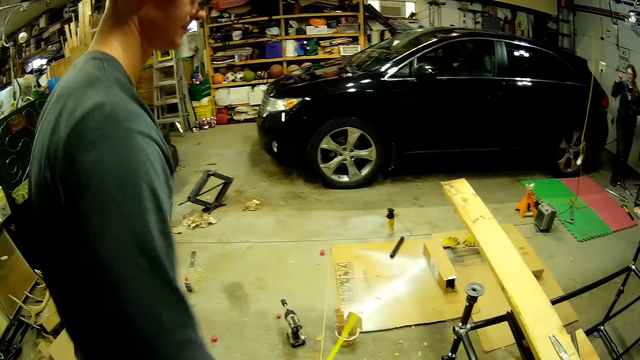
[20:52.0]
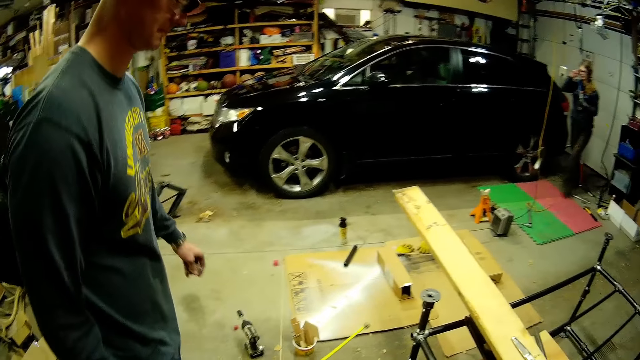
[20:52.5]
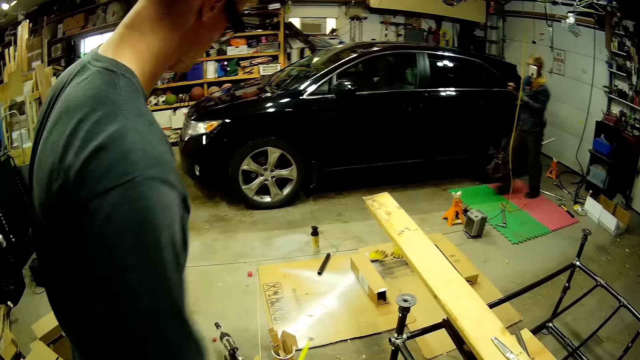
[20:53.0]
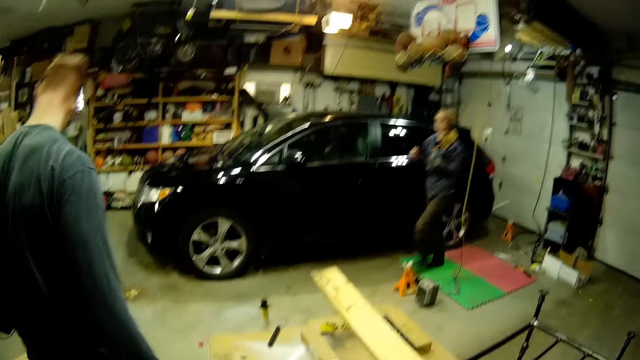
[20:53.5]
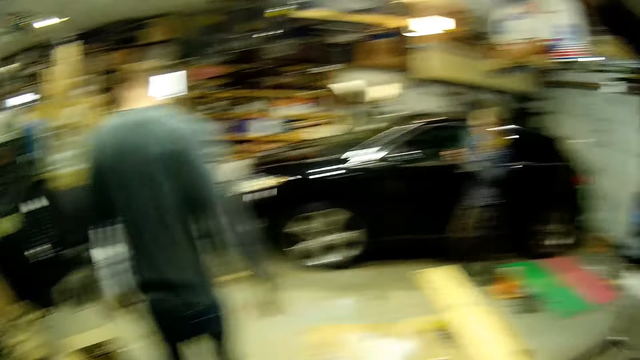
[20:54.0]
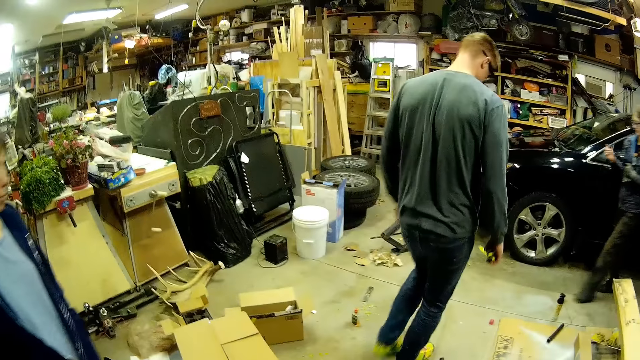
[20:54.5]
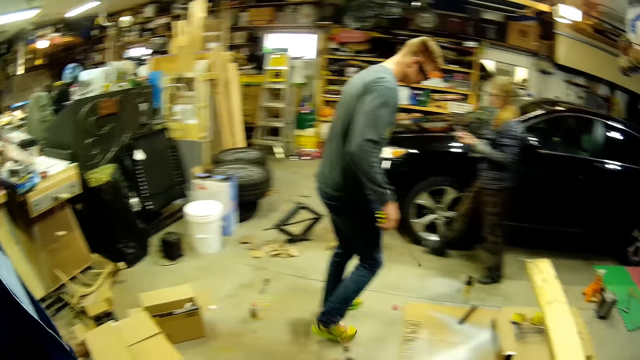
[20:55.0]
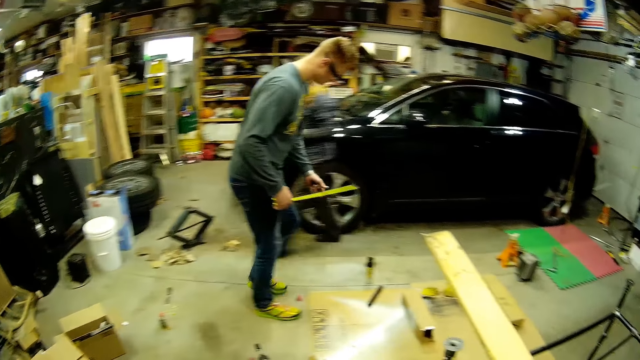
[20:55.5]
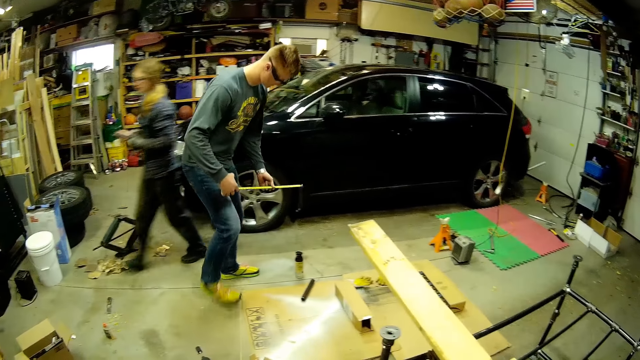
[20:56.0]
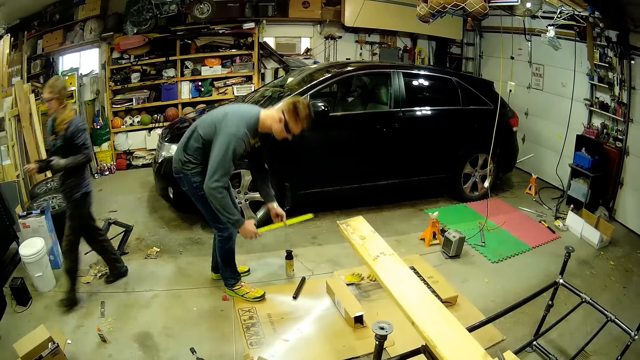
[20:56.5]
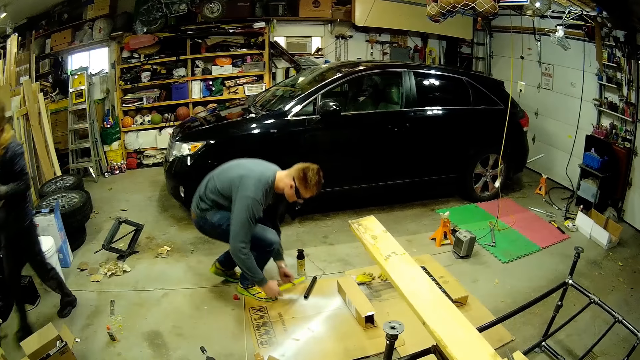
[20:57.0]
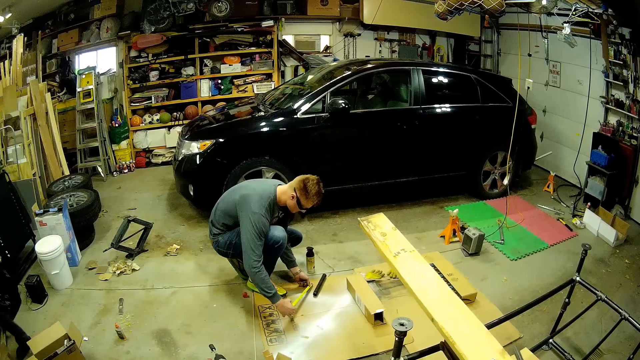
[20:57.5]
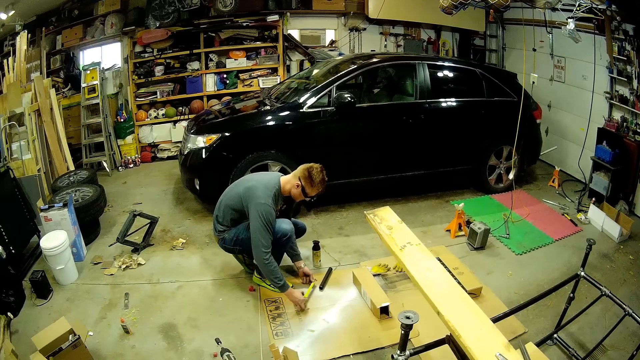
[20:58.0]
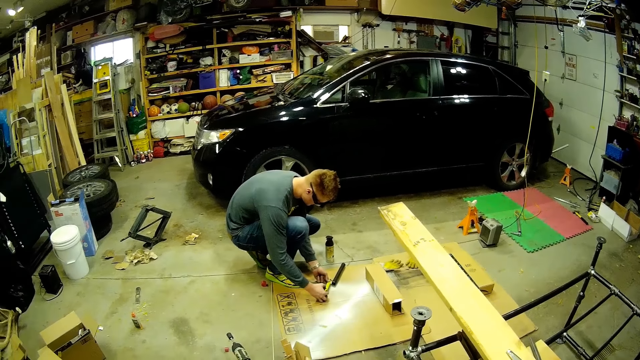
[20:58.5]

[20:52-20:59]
A woman walks past the camera wearer. The man measures a metal pipe on the ground with the tape rule.

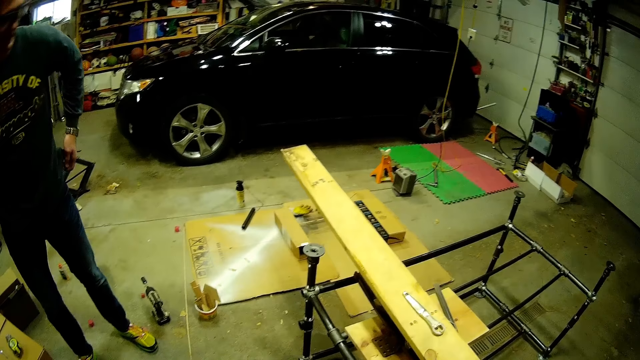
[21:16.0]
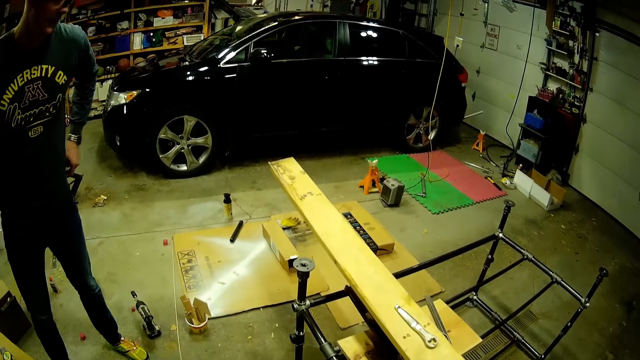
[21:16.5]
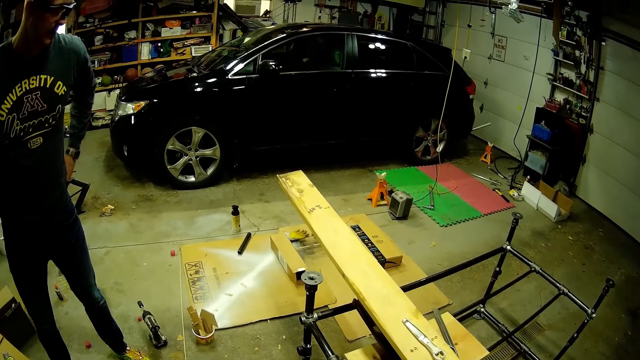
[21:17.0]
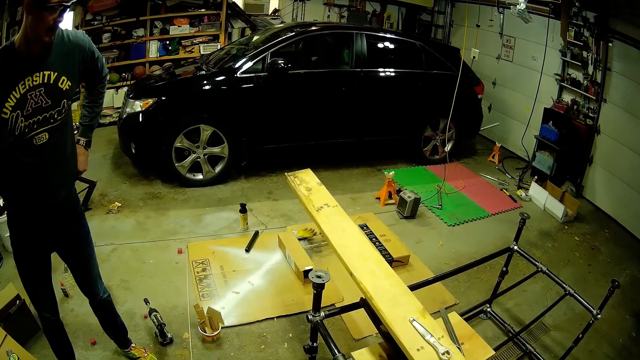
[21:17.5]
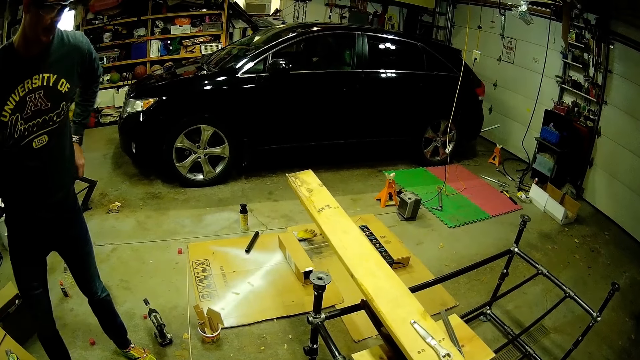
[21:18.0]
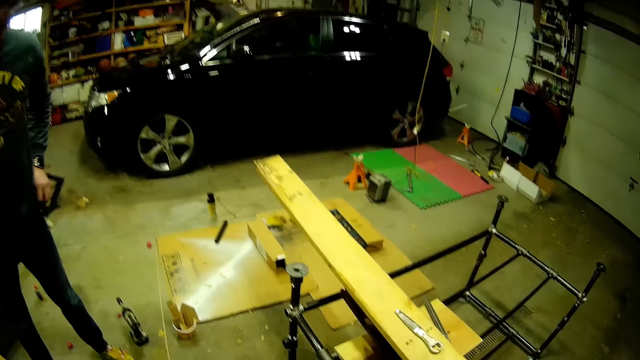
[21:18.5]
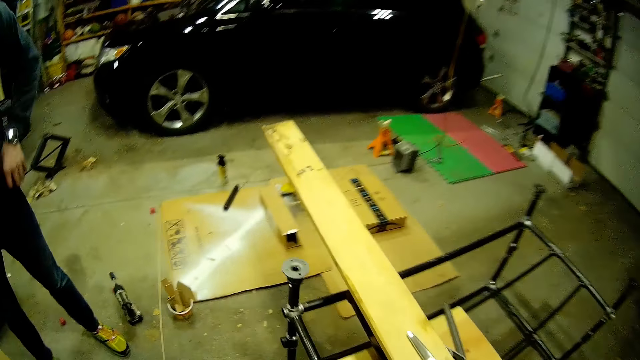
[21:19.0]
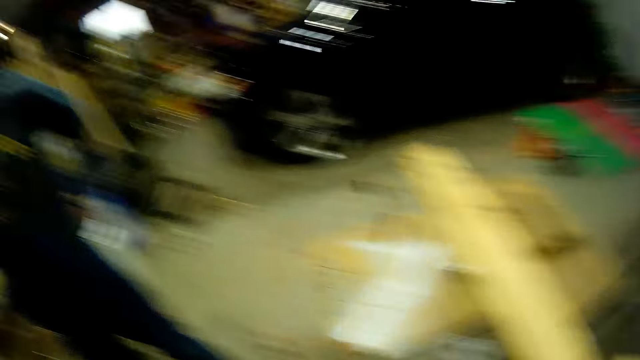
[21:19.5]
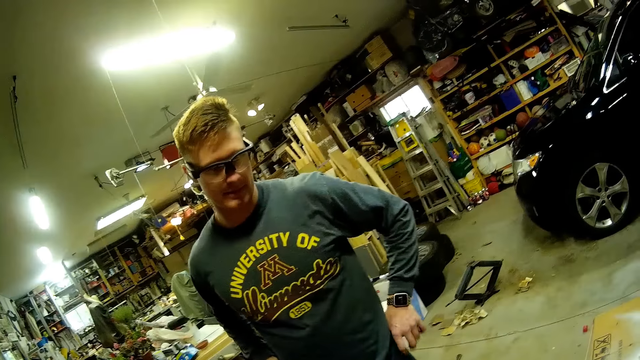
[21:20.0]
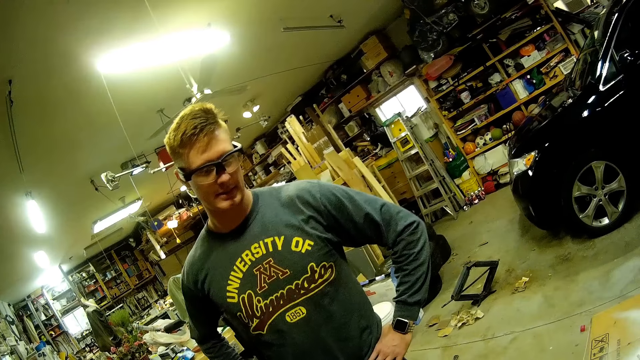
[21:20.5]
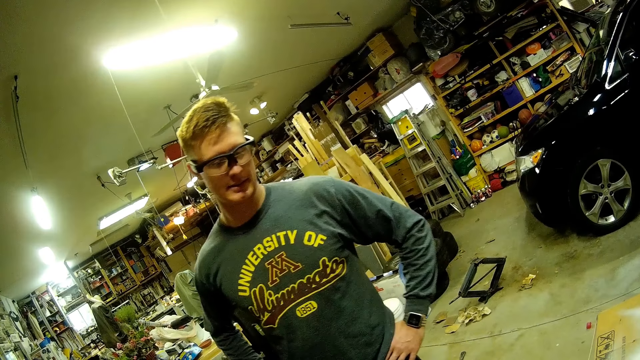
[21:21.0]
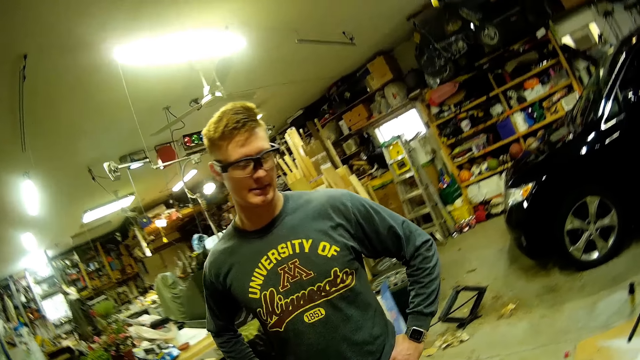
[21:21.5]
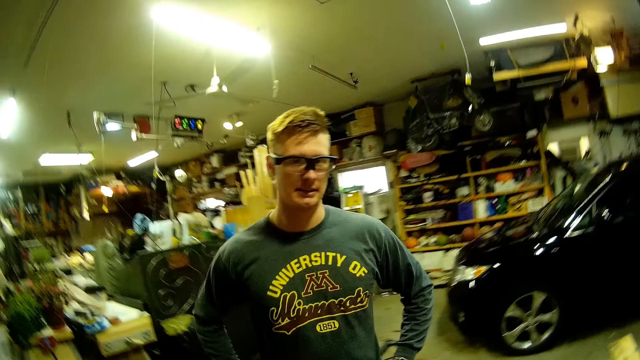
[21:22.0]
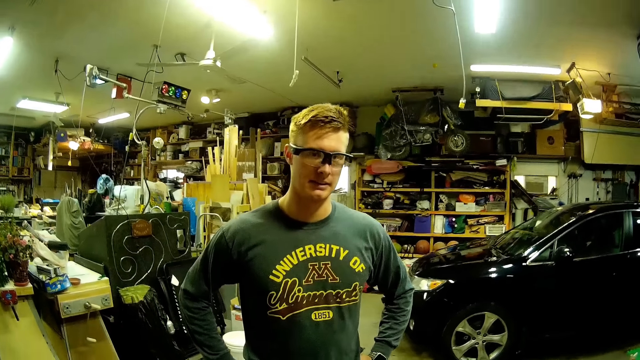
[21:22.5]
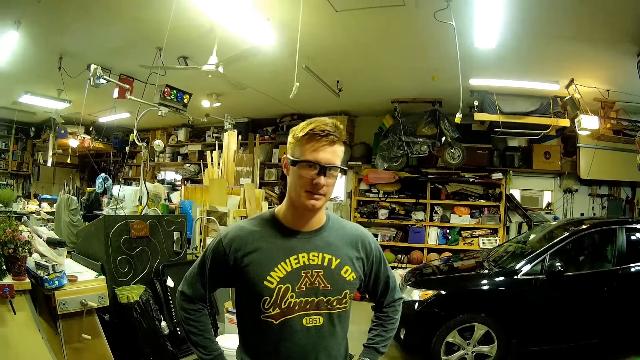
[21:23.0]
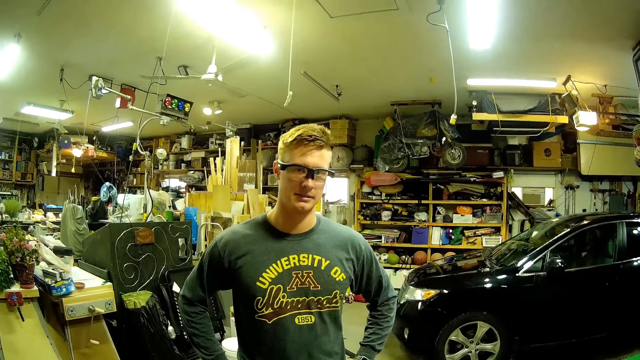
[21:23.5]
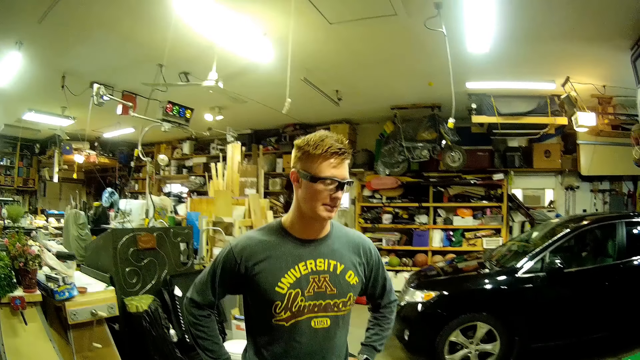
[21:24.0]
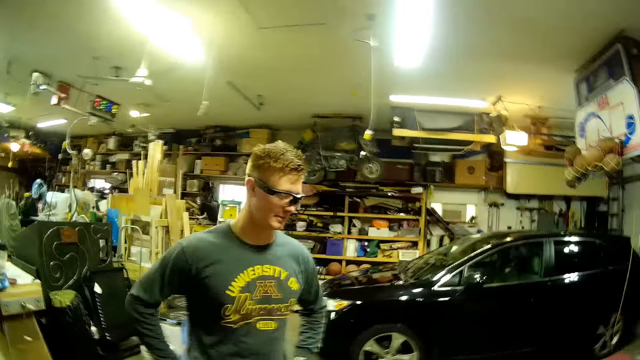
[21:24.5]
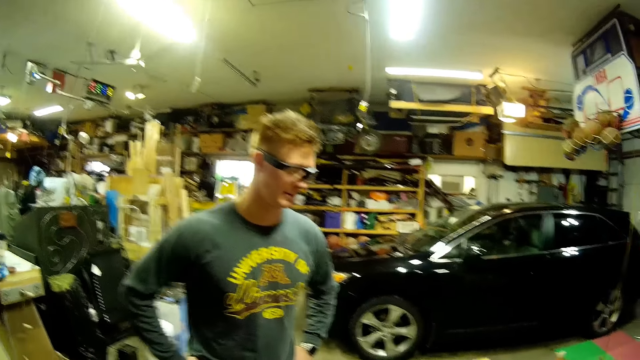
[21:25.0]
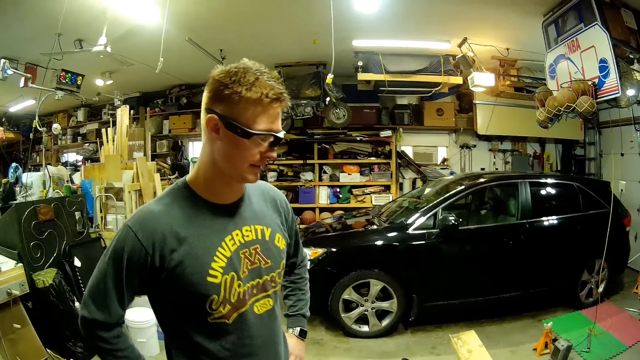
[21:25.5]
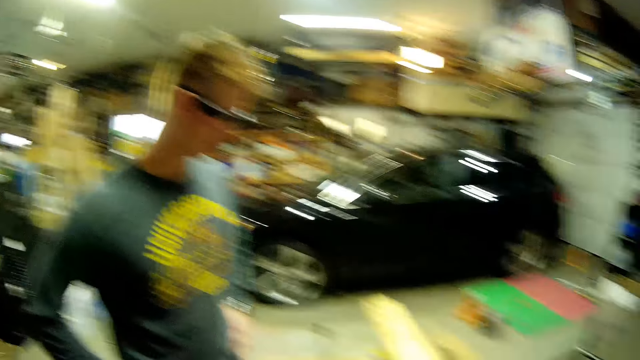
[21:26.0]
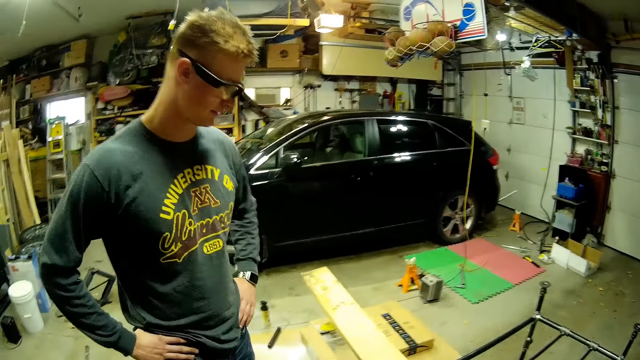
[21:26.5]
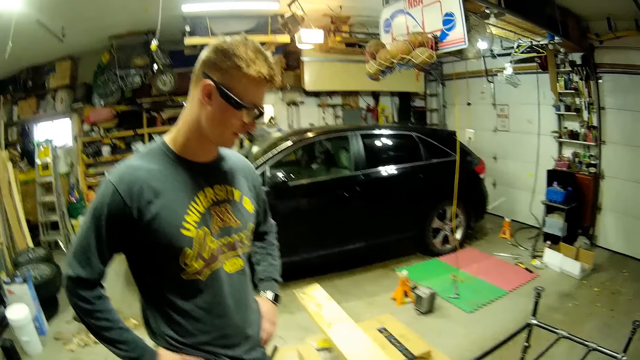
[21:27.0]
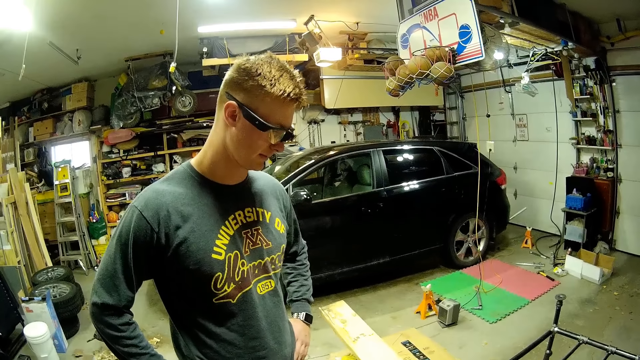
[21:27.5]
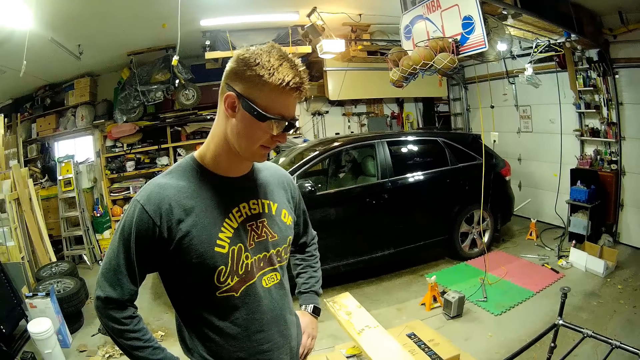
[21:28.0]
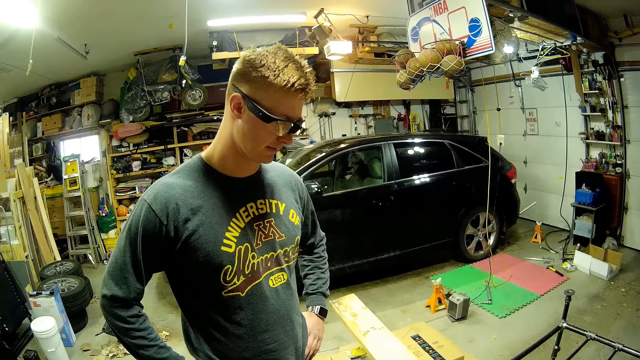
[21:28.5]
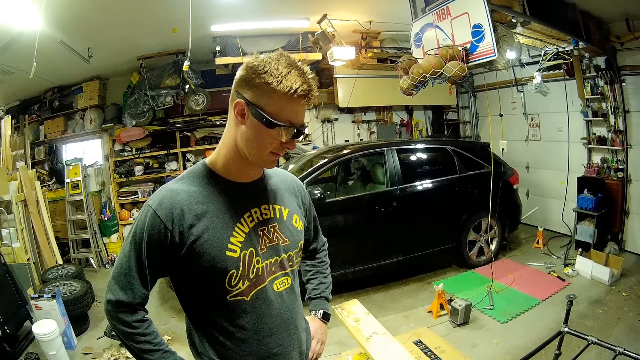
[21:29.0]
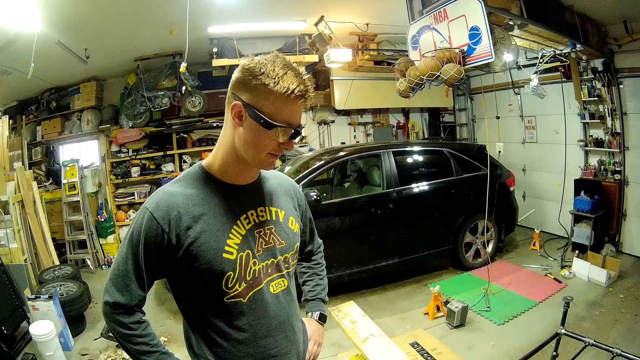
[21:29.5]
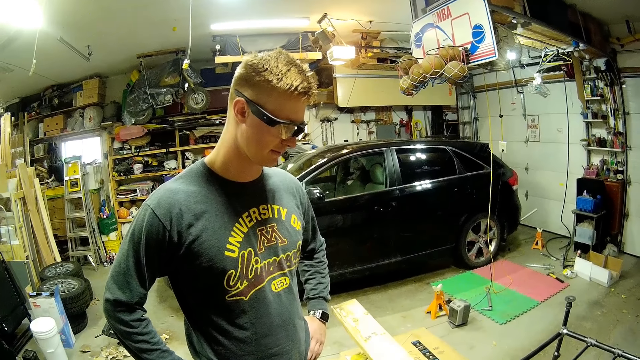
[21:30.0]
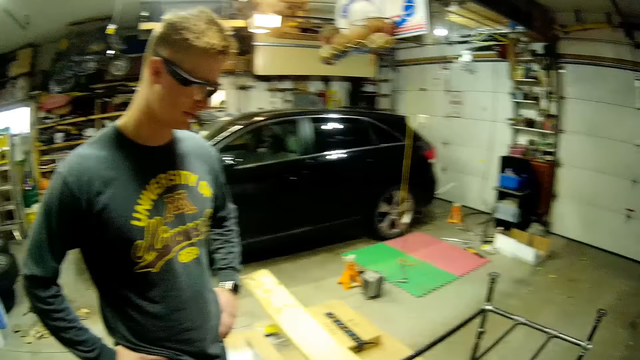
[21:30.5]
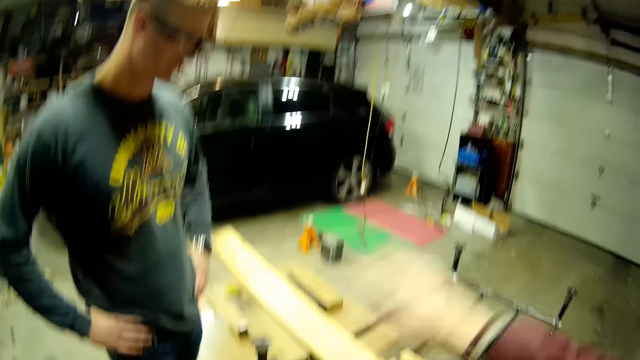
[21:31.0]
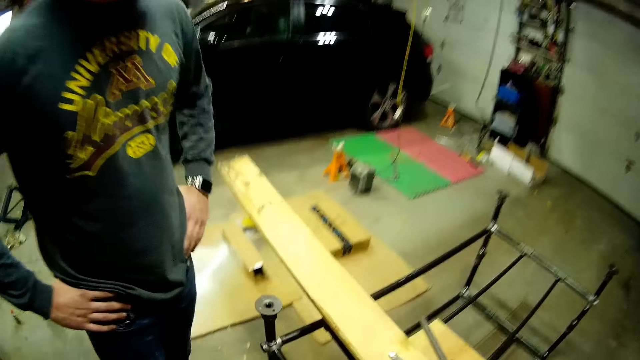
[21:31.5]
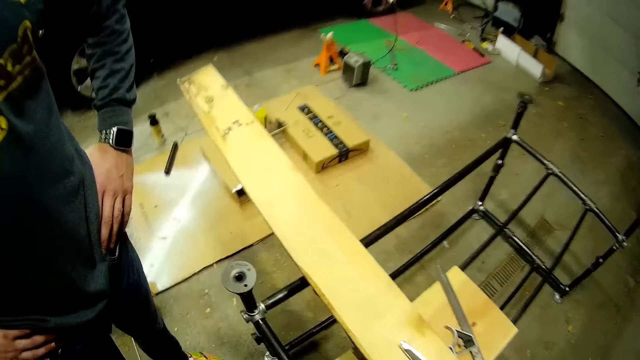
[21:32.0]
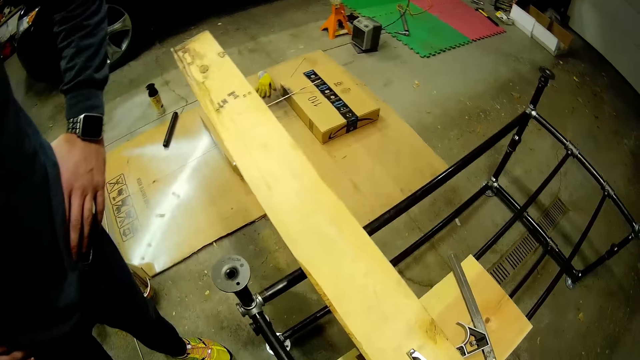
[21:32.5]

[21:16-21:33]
The camera wearer talks to a man. They observe the man. They talk to the man.
